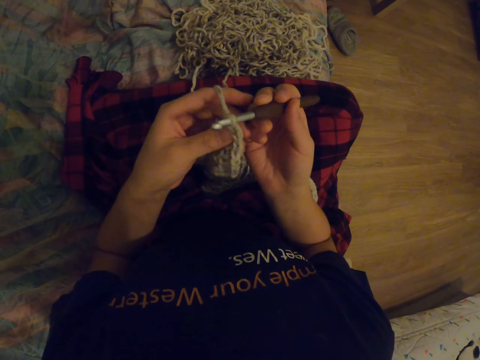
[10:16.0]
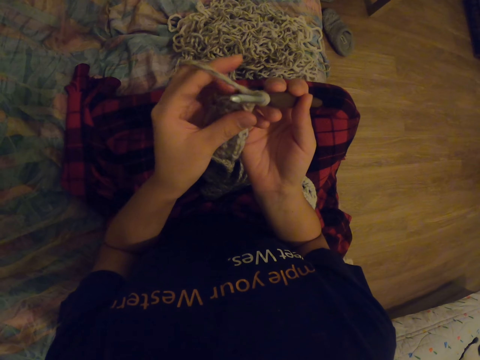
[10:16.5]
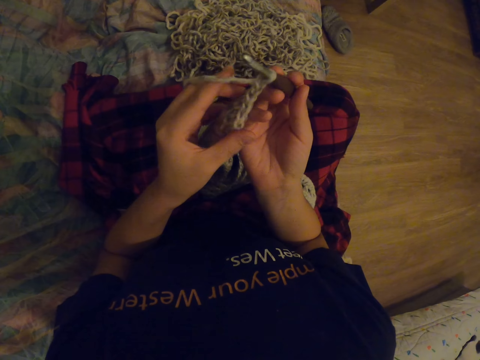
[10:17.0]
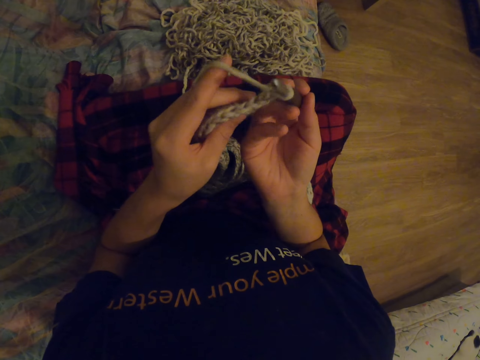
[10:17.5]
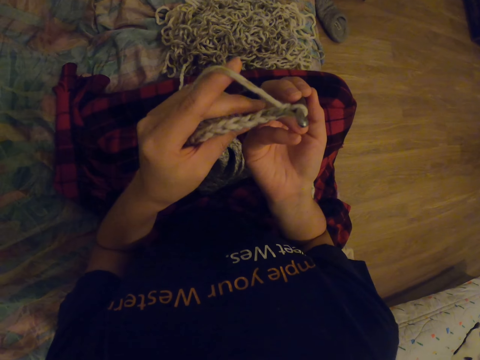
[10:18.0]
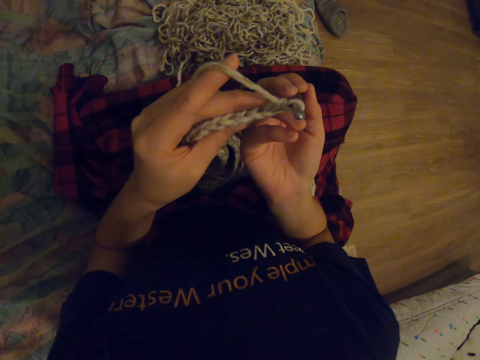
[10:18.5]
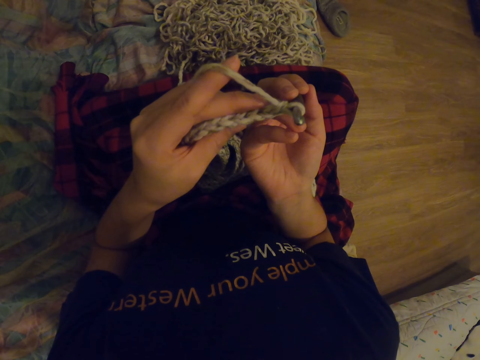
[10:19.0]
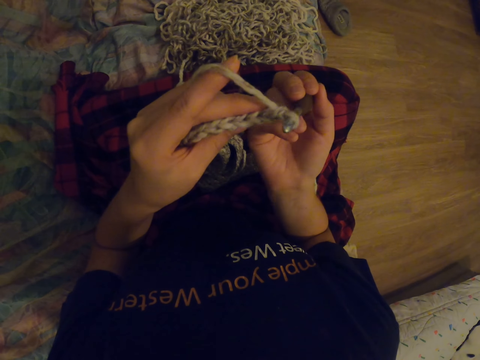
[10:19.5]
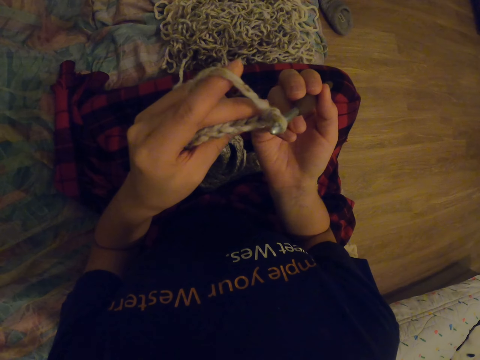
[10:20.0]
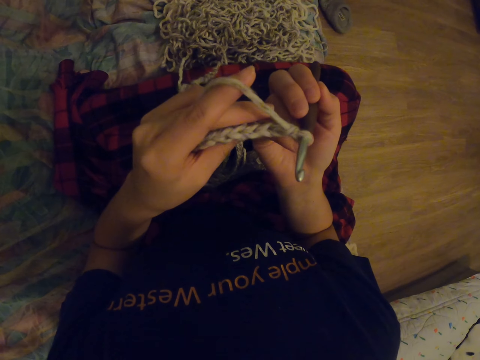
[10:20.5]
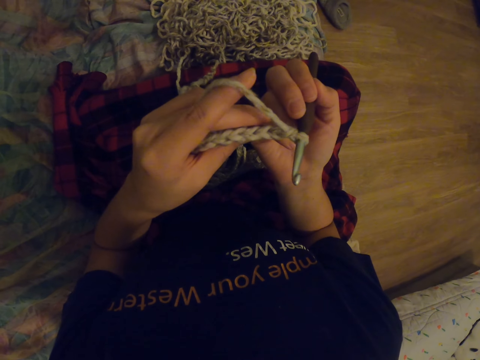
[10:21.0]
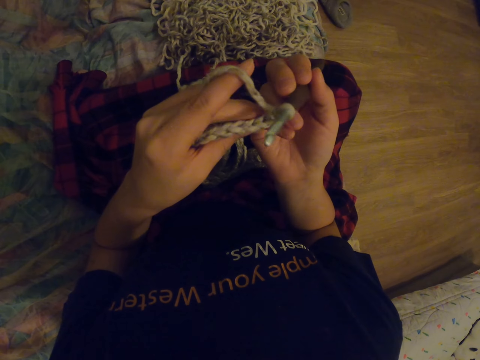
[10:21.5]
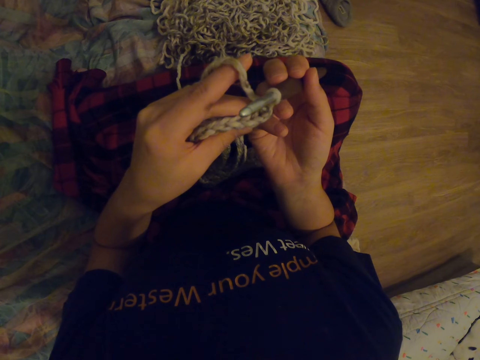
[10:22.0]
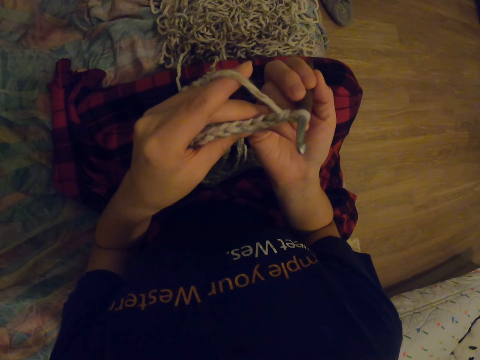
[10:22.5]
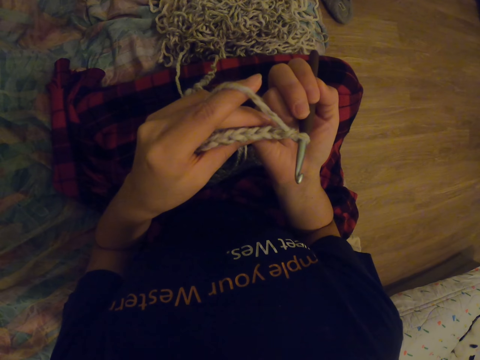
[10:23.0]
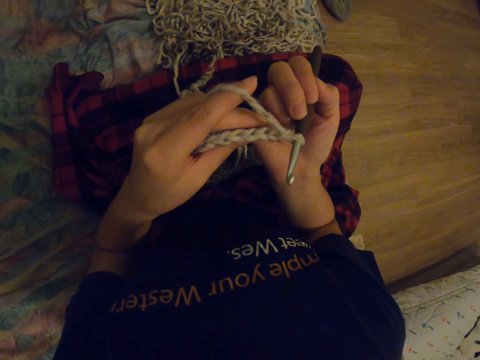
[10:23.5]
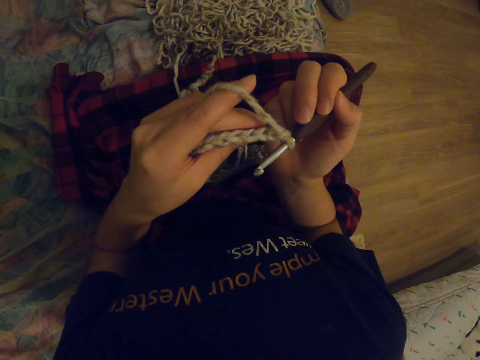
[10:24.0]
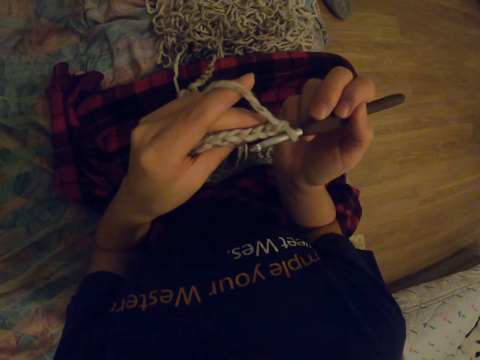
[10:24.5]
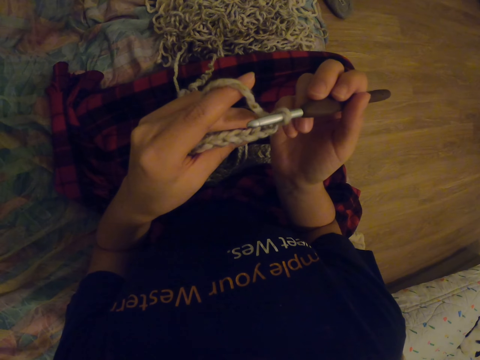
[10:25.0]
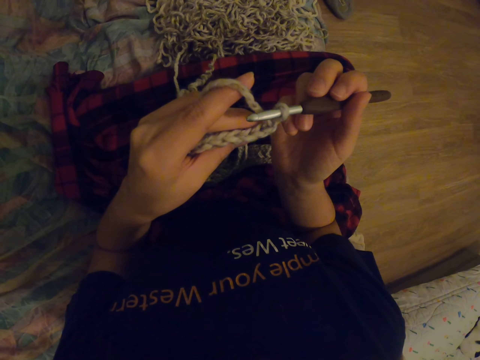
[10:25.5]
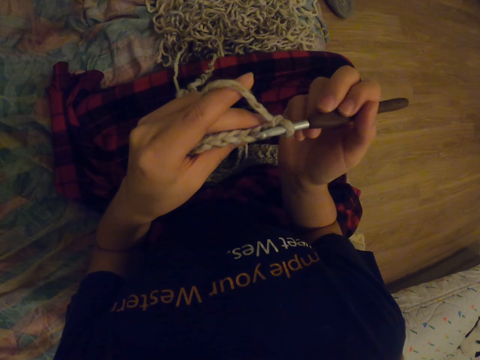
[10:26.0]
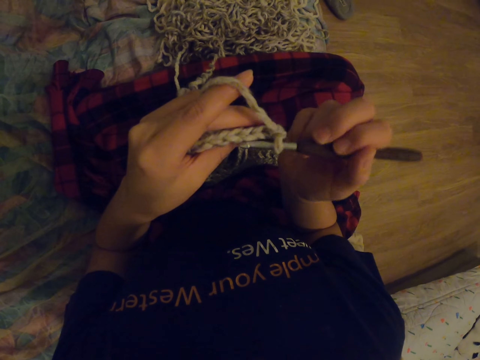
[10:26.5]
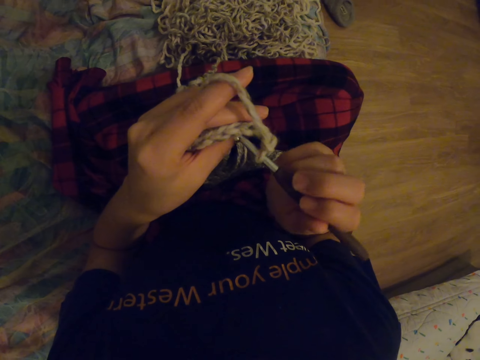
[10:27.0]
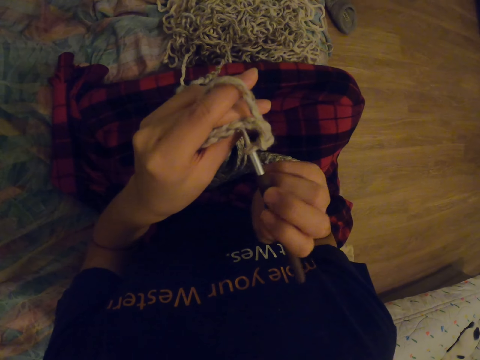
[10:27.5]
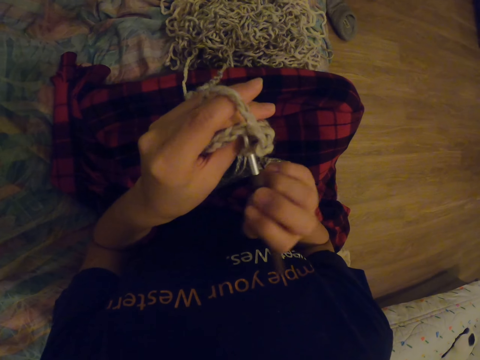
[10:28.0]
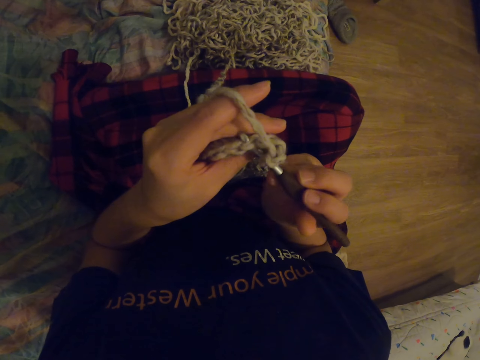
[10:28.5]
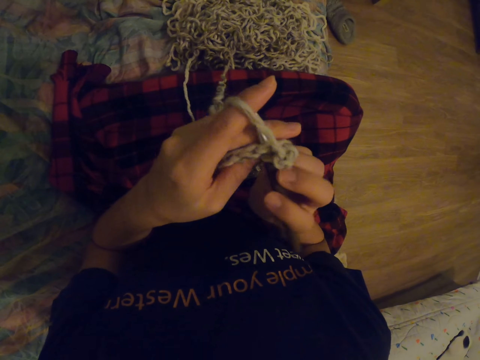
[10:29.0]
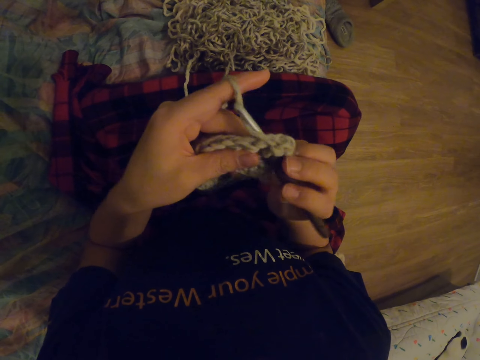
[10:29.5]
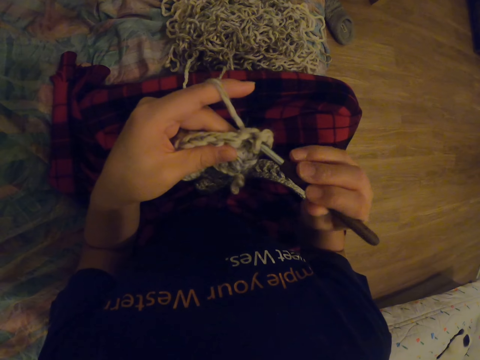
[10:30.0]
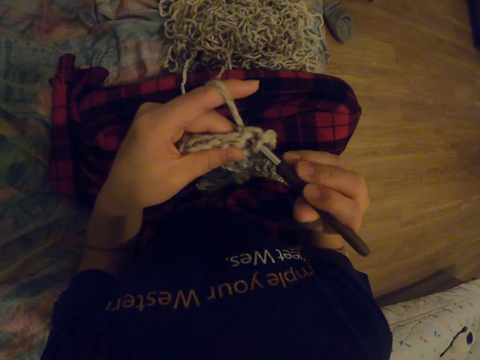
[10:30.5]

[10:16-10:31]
The camera wearer looks at the fabric. They knit the fabric with the needle.

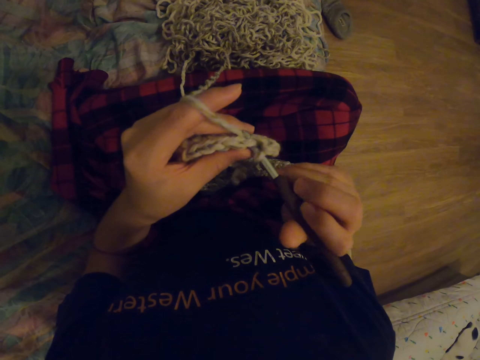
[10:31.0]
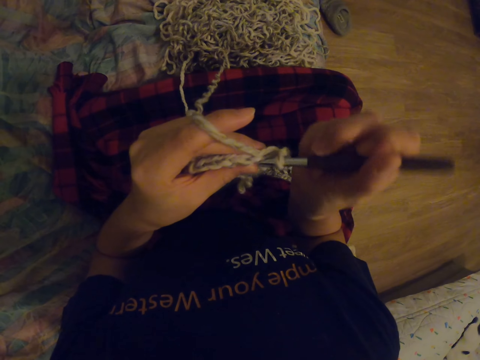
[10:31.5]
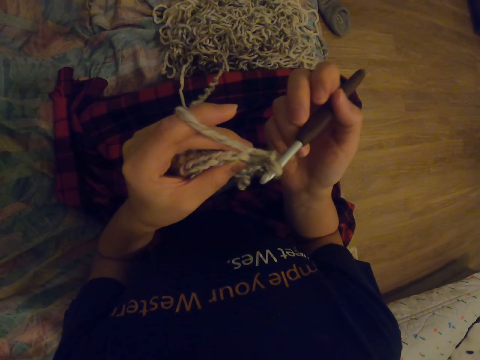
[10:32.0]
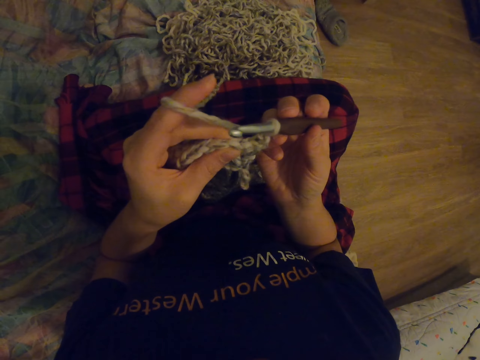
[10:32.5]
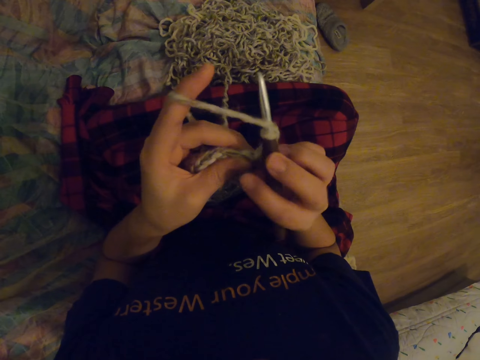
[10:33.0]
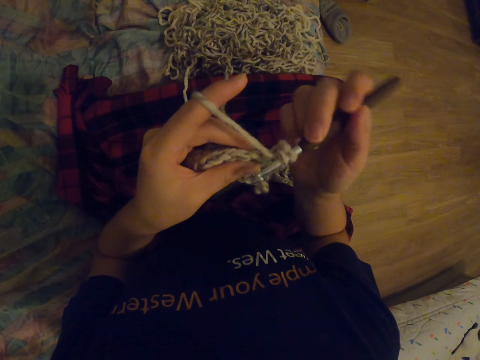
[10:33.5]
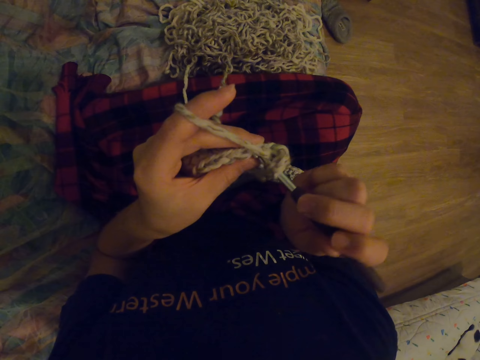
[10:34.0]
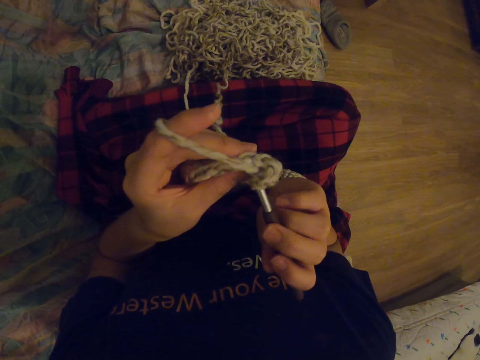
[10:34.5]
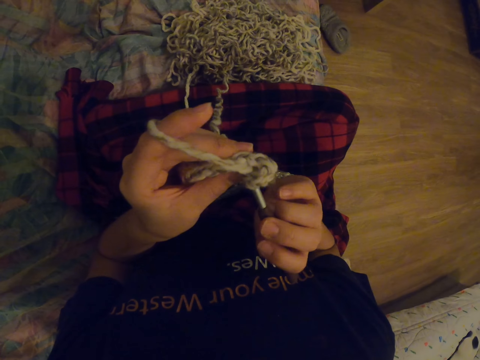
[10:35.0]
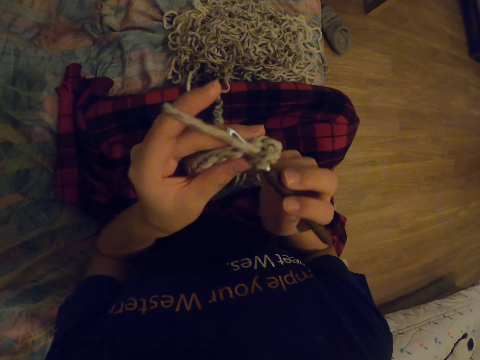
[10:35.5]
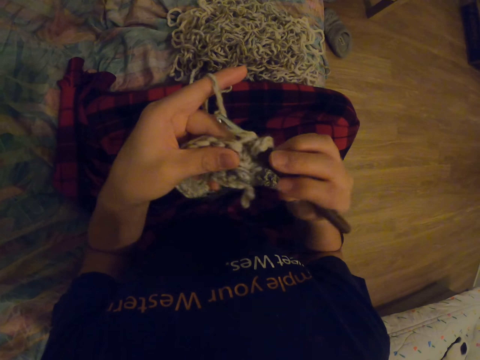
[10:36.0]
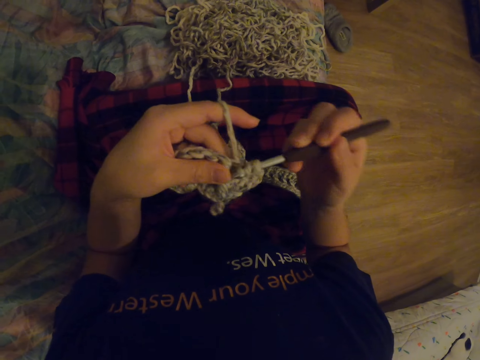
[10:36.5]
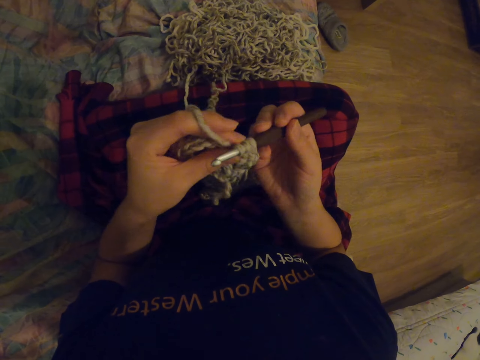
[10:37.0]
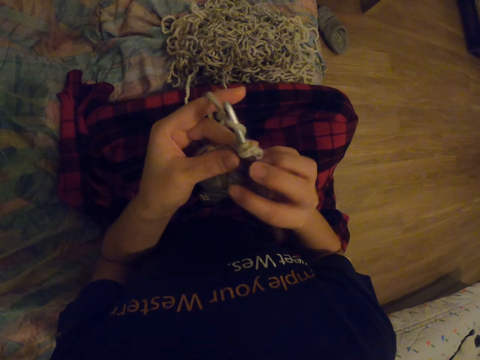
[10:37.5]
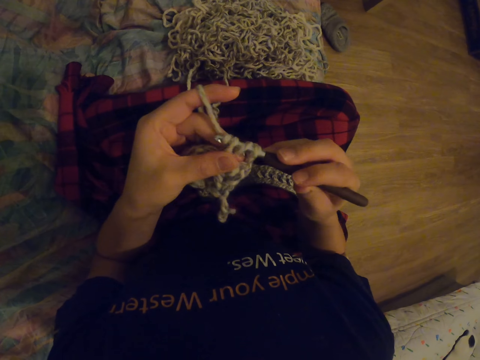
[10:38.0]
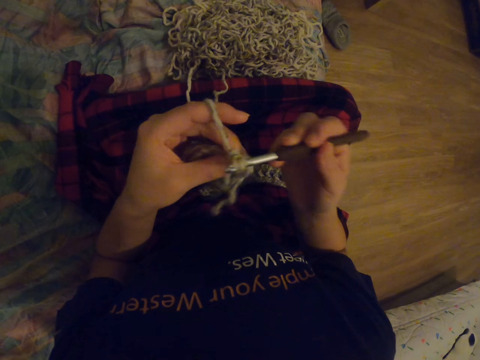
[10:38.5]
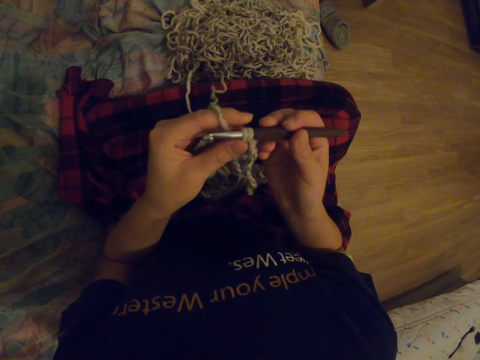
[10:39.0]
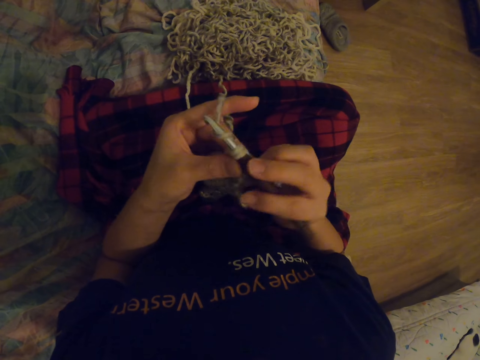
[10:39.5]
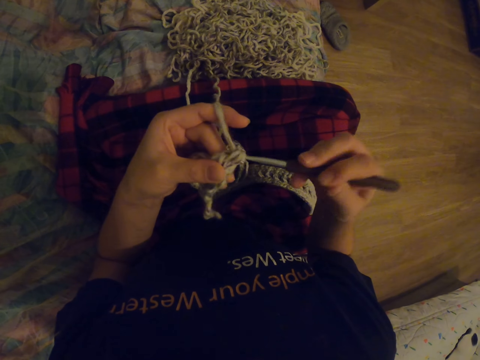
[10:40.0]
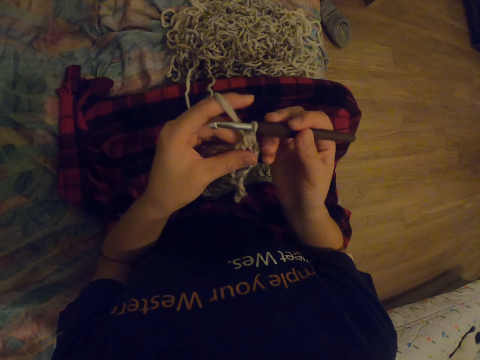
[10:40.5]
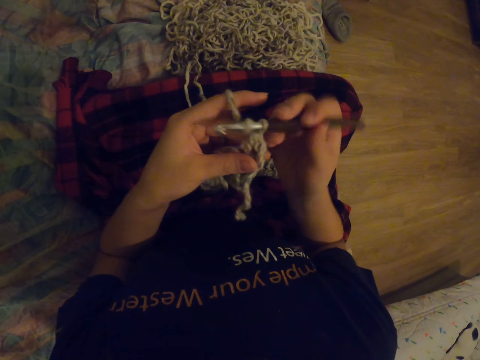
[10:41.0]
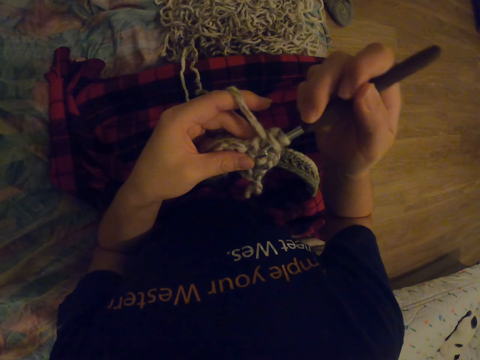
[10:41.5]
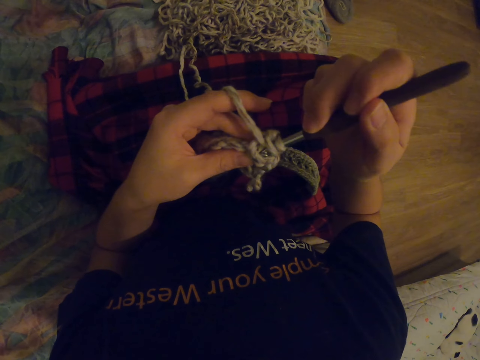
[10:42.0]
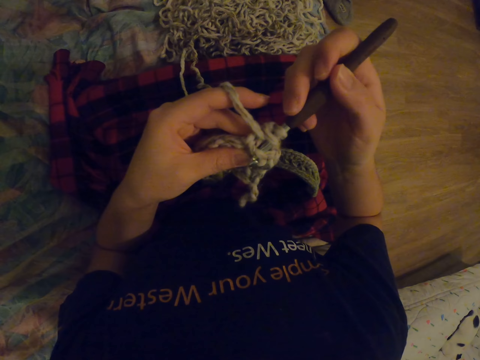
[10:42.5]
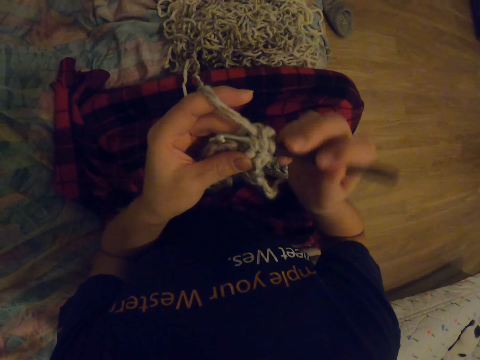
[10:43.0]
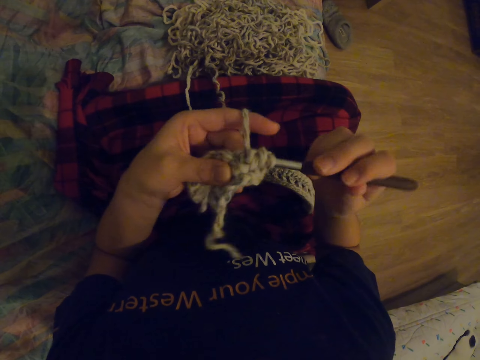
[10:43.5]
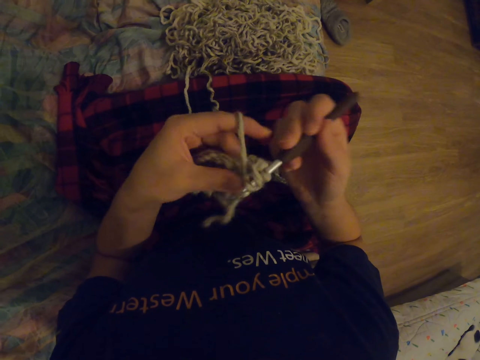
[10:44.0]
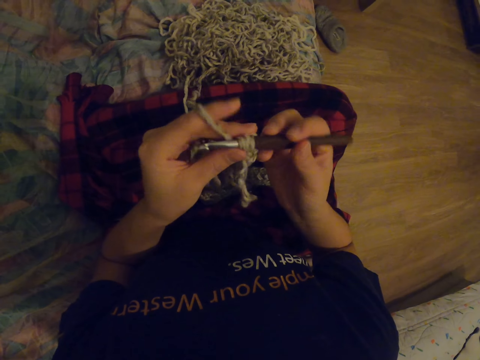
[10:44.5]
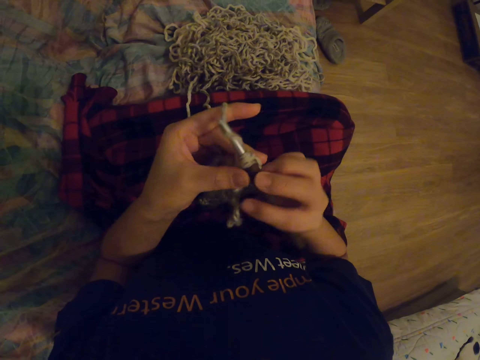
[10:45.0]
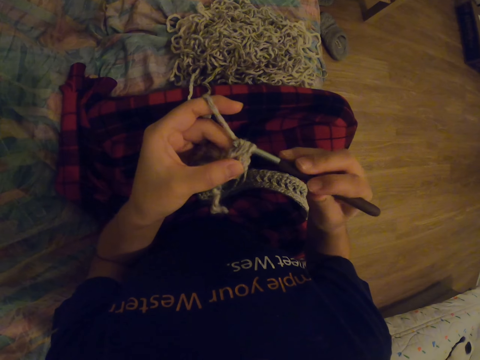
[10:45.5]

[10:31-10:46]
The camera wearer knits the fabric with the needle.
